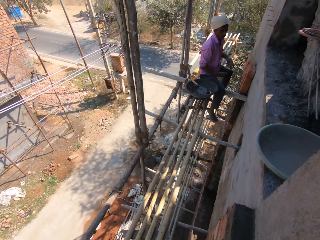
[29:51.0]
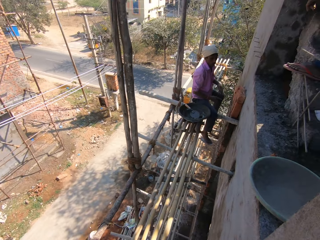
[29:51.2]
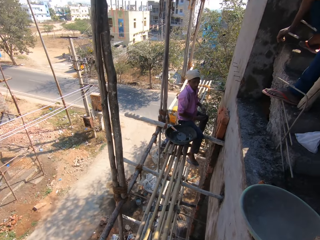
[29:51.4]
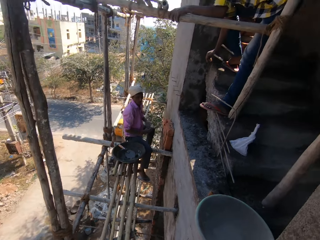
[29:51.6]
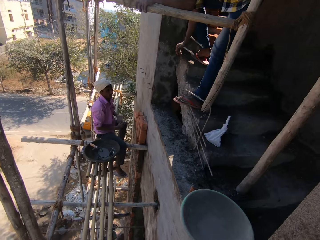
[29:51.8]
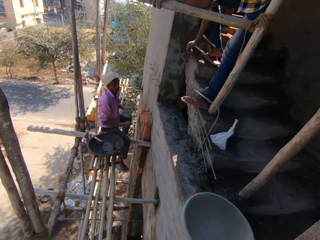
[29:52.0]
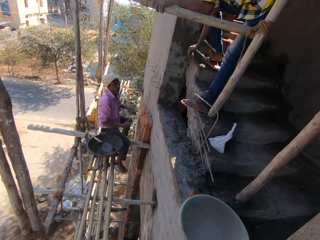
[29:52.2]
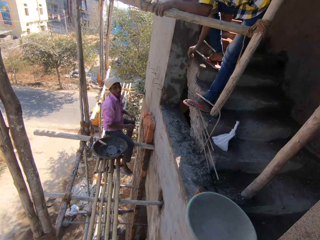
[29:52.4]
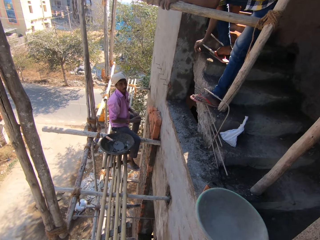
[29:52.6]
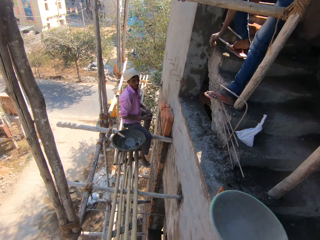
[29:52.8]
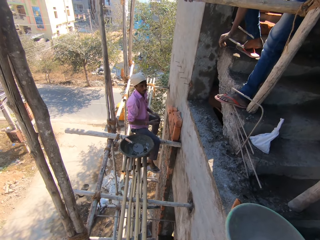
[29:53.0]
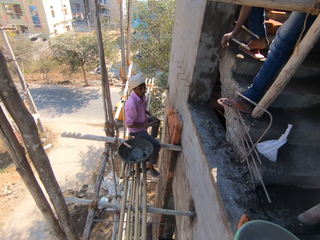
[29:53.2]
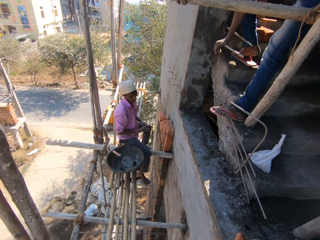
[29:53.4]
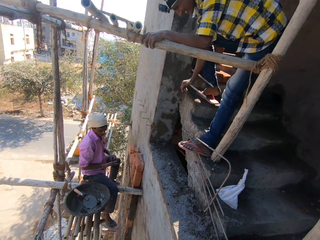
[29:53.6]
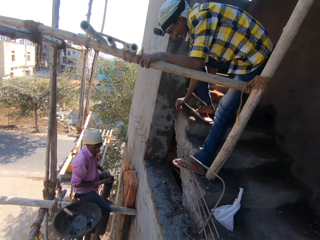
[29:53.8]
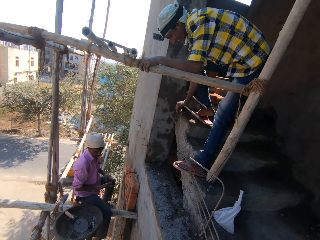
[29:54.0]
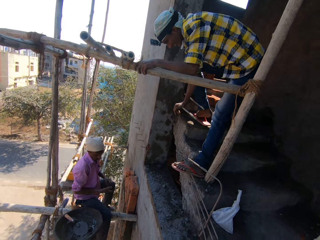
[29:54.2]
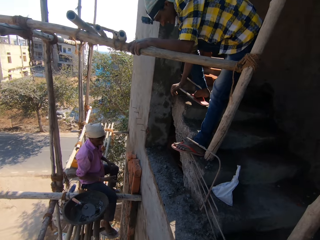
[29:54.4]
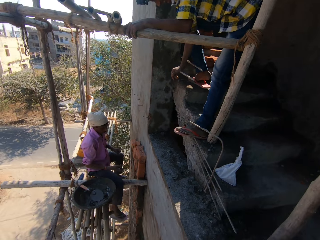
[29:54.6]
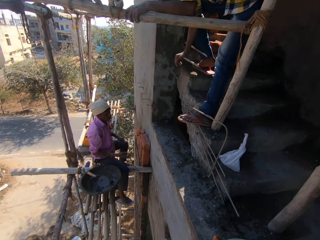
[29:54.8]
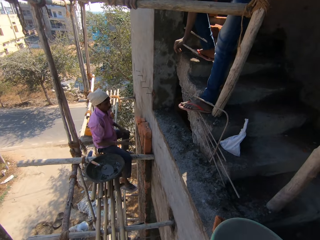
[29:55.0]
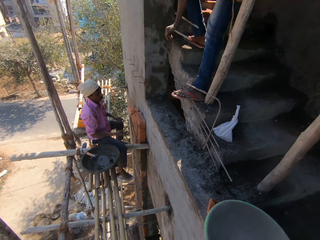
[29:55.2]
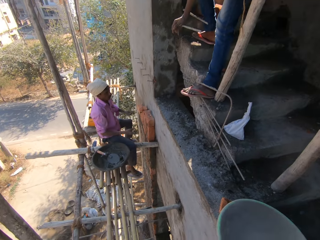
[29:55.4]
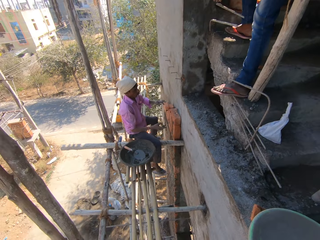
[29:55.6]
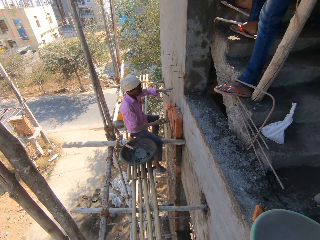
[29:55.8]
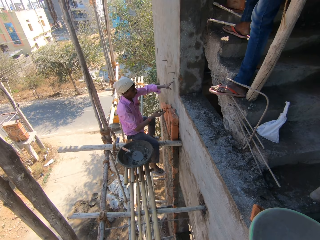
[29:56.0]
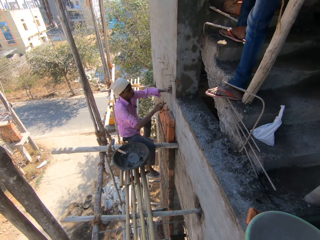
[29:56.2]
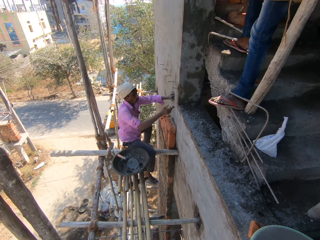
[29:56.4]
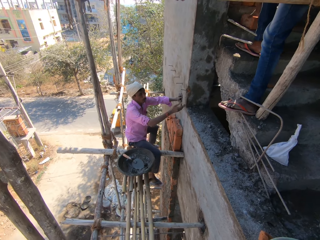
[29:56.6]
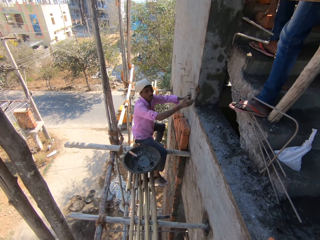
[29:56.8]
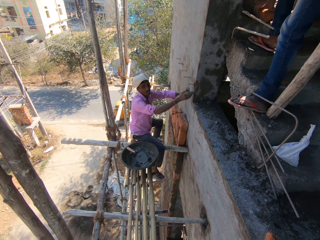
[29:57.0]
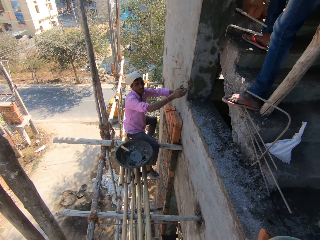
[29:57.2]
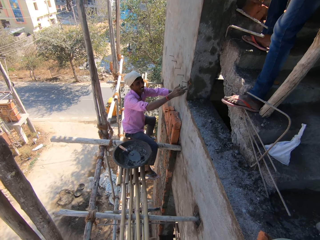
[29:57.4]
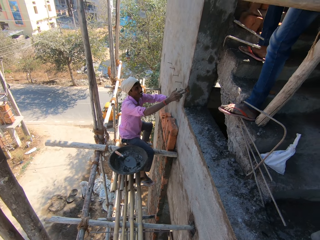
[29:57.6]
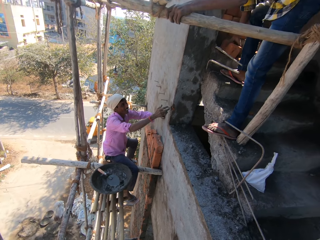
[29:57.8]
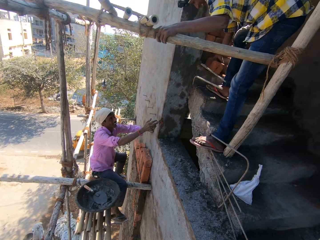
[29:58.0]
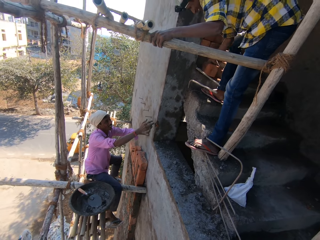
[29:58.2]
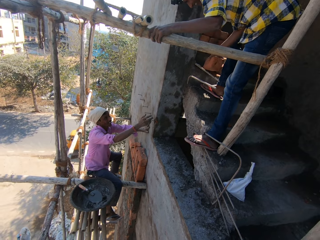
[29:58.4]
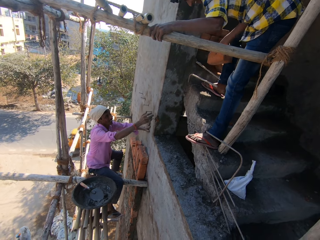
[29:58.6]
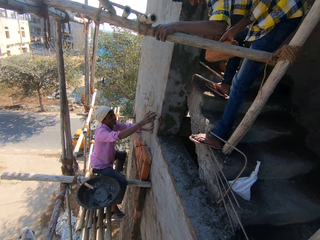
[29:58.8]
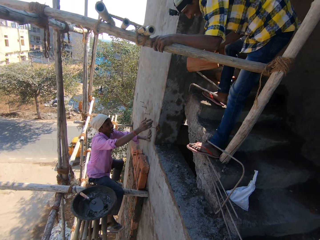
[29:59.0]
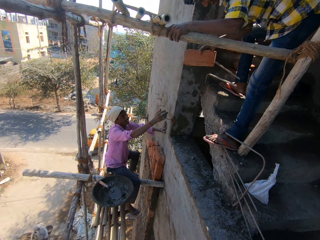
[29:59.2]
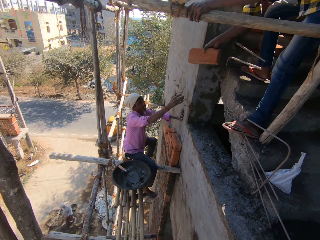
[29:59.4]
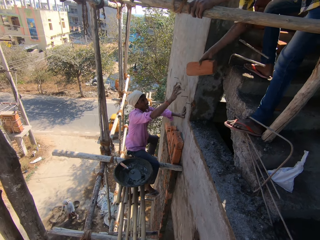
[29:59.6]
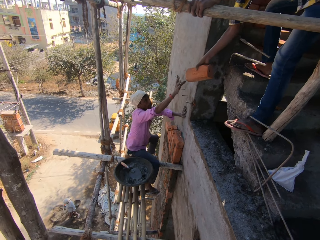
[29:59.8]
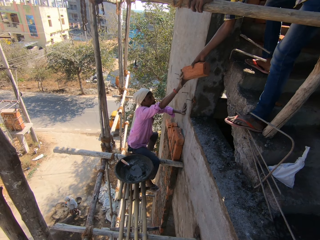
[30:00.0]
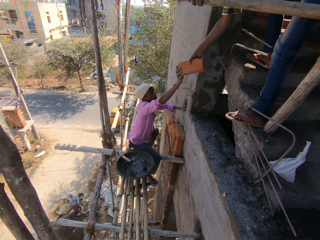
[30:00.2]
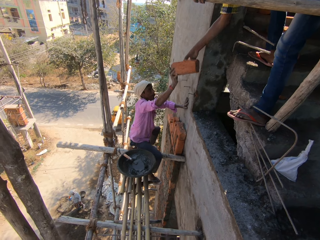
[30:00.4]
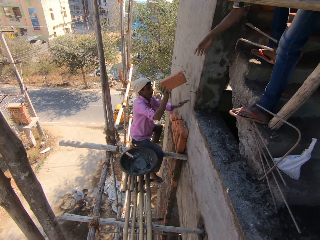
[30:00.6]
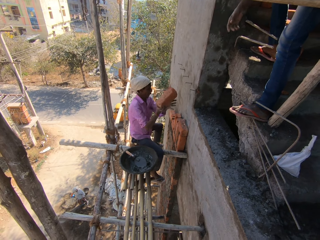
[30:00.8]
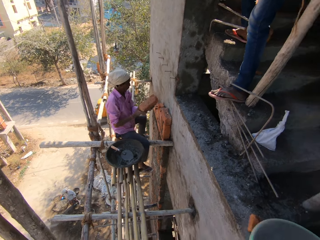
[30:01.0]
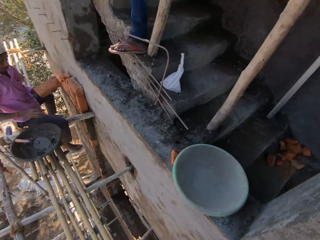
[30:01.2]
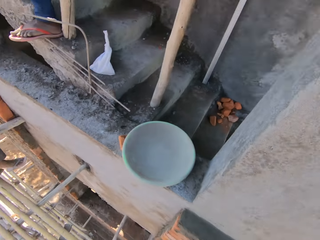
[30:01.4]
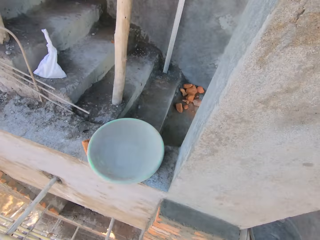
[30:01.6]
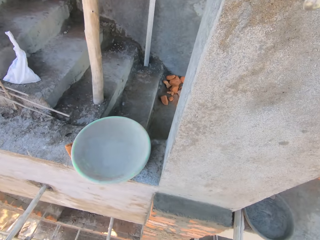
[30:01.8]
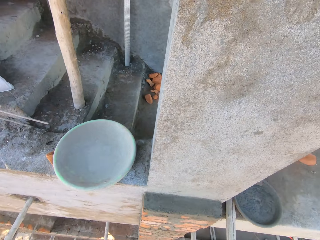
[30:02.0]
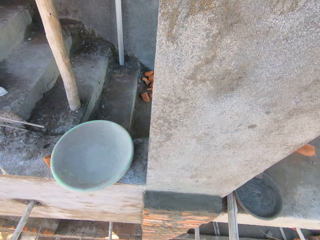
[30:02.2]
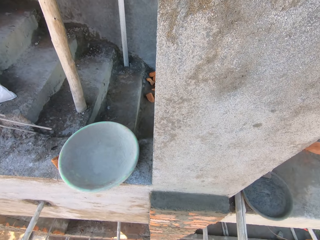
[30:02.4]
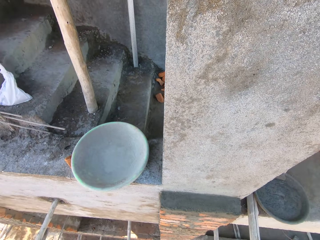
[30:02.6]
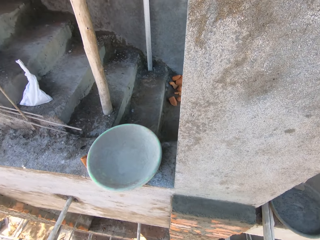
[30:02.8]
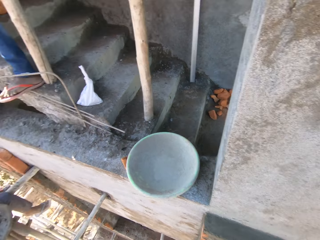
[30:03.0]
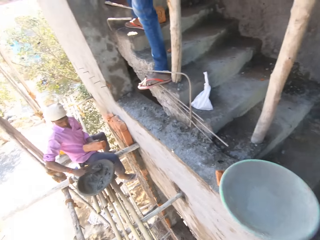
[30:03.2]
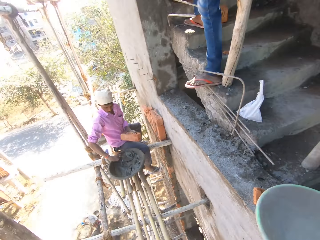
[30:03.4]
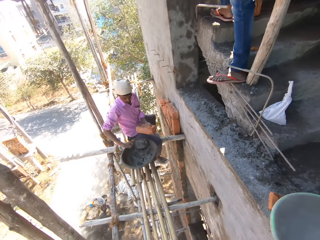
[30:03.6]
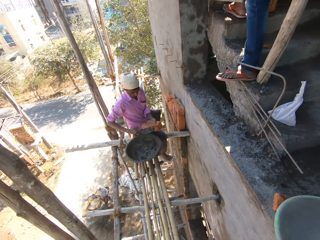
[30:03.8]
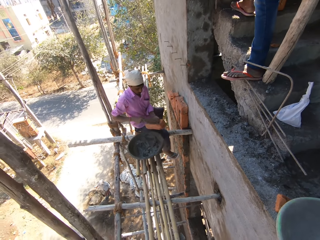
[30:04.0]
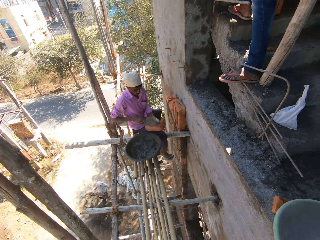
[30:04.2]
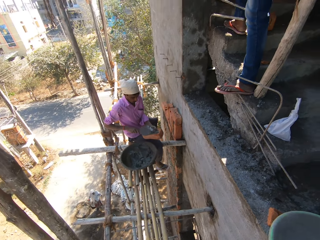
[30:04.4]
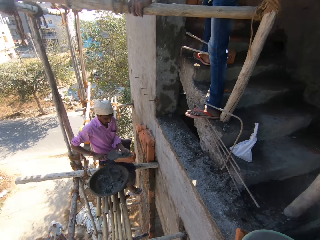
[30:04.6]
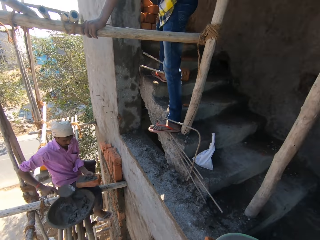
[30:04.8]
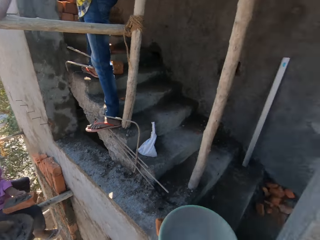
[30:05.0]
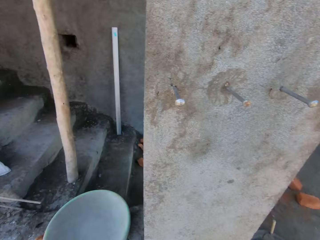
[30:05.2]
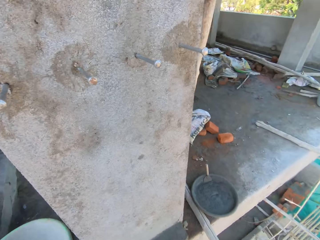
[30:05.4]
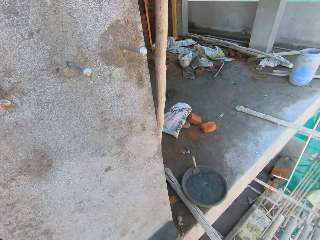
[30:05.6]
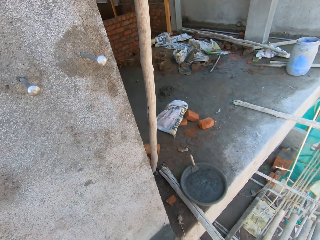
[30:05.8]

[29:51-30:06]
The camera wearer interacts with the man and another man. They talk. The other man transfers a brick from a step to the first man. The camera wearer looks around. The first man puts mortar on the brick from the cement pan with a trowel in his right hand.

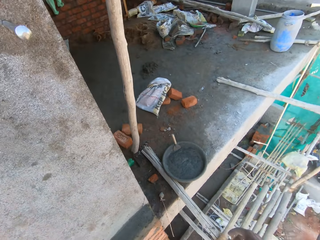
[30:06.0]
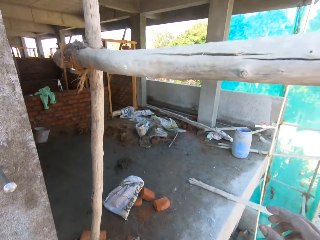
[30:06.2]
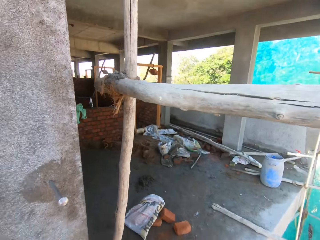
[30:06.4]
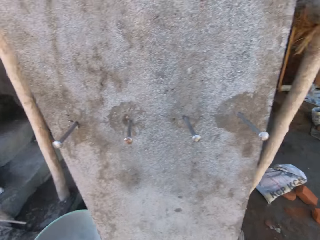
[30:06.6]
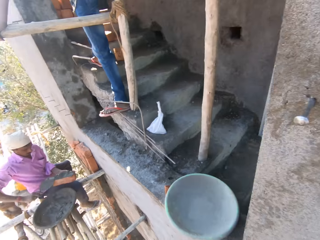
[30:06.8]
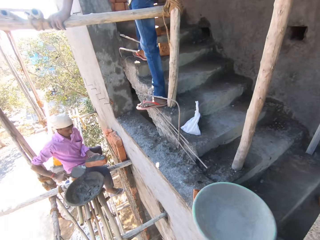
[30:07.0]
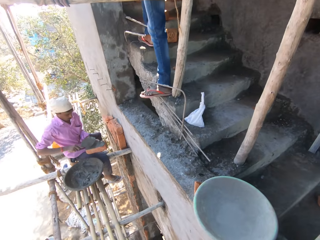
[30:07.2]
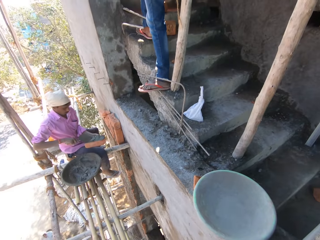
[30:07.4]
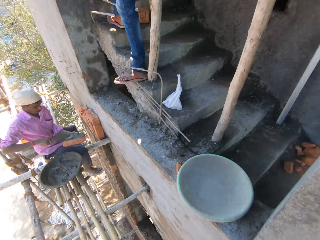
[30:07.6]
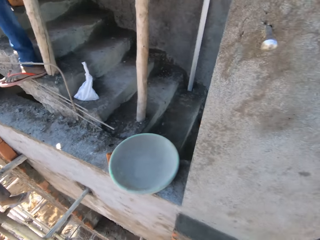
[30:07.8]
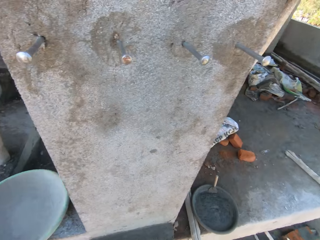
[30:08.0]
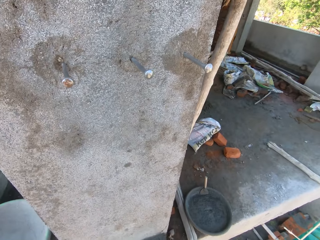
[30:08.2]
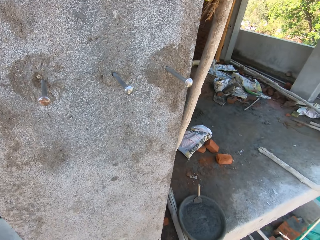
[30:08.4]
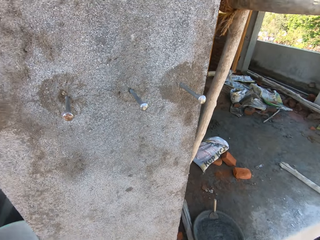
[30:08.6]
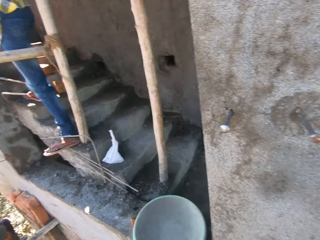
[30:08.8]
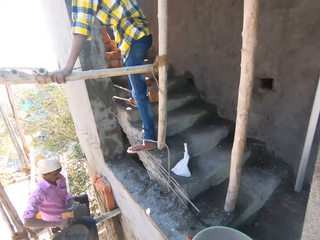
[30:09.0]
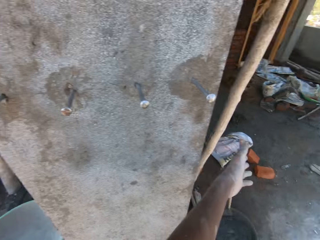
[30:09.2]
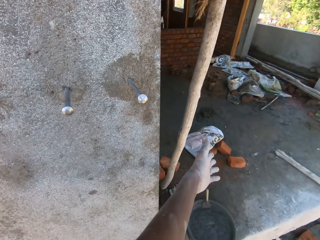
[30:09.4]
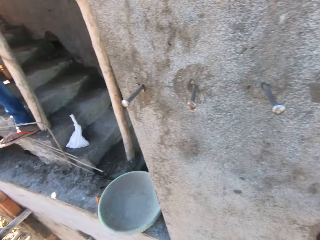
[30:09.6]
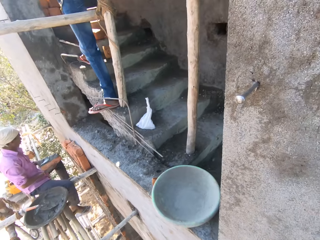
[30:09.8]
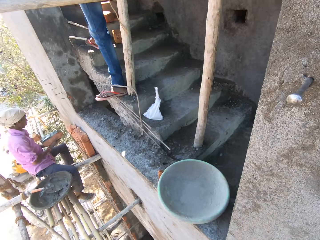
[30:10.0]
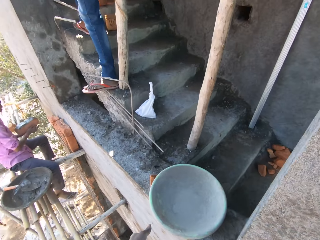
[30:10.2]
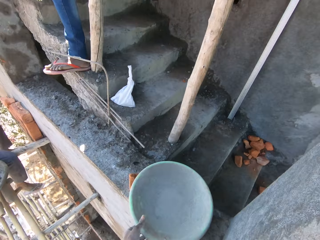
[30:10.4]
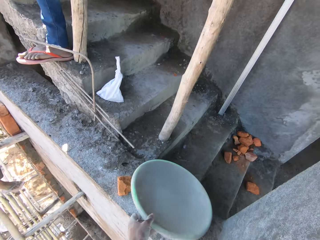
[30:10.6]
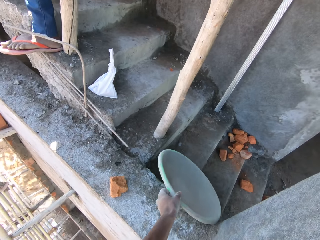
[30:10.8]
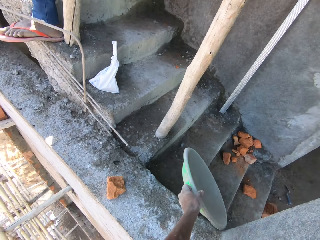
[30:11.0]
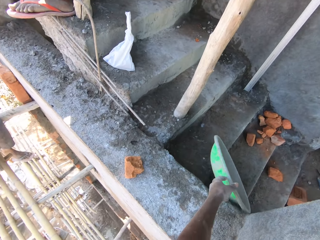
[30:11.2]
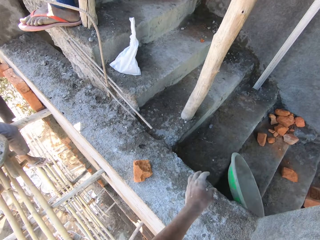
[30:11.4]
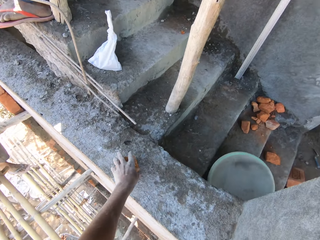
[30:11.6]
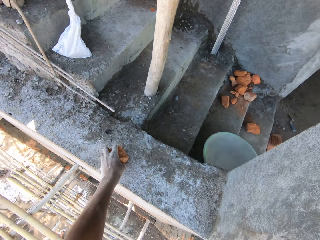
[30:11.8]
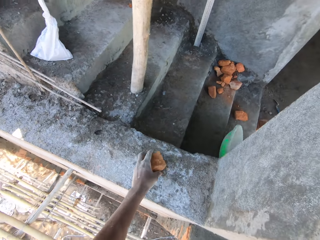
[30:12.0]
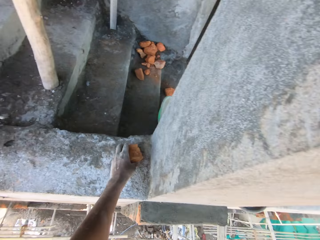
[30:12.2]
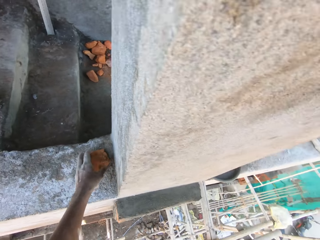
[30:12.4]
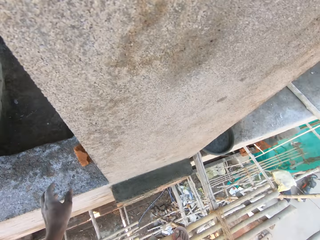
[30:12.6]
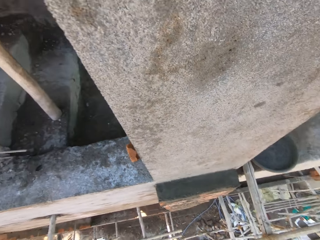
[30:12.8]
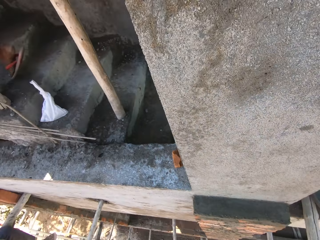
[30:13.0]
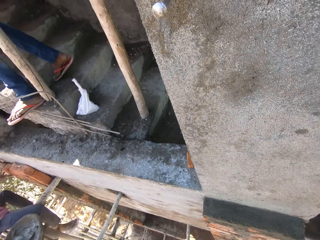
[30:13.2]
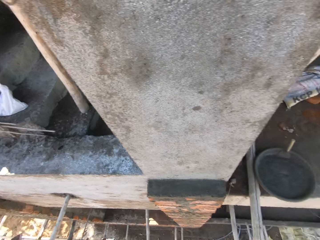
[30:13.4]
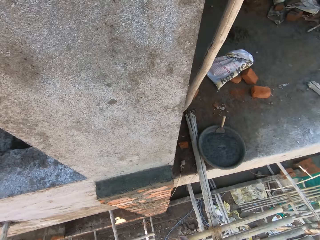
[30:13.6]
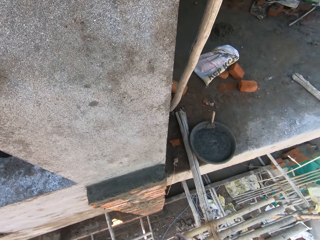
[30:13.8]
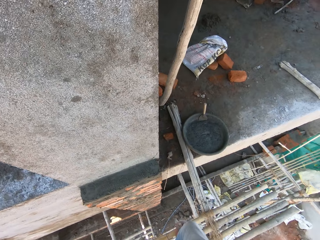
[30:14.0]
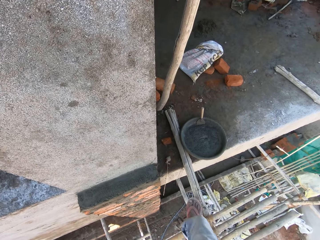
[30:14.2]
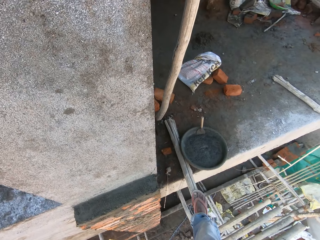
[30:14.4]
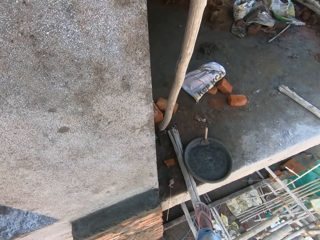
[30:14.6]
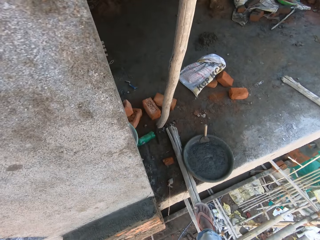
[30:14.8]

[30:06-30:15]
The camera wearer talks. He drops a cement pan from a wall to the steps with his left hand. He adjusts the position of a broken brick on the wall with his left hand.
